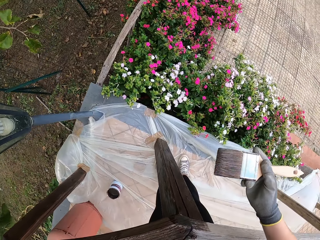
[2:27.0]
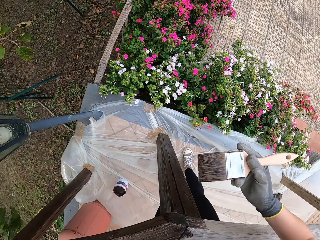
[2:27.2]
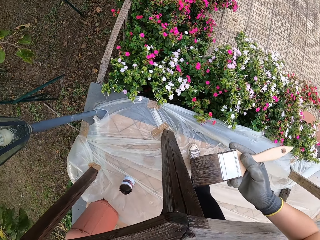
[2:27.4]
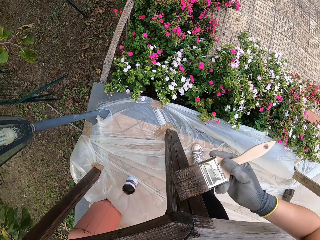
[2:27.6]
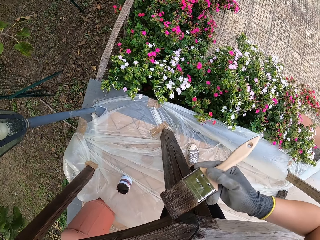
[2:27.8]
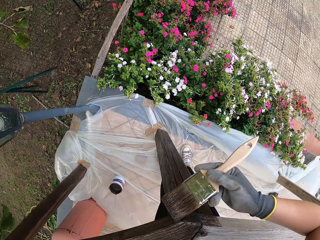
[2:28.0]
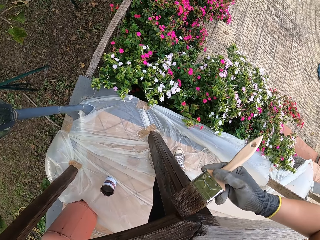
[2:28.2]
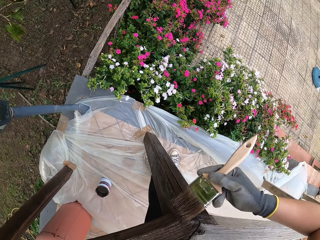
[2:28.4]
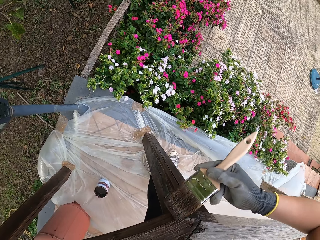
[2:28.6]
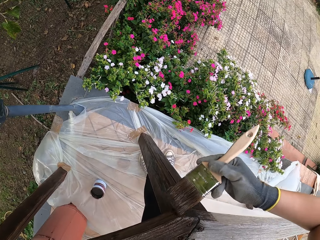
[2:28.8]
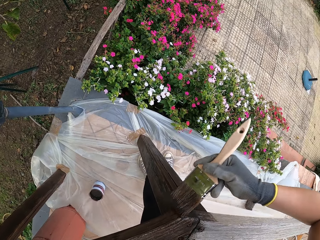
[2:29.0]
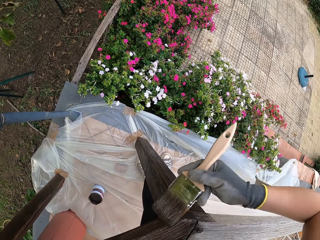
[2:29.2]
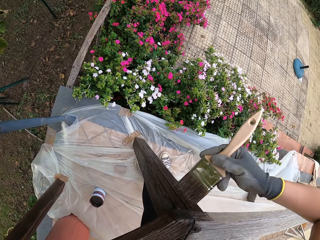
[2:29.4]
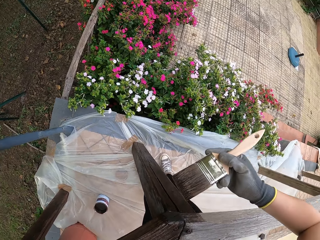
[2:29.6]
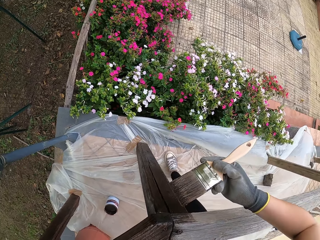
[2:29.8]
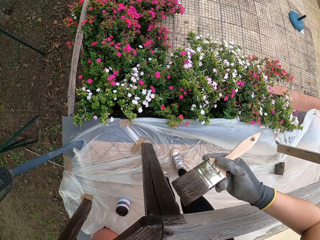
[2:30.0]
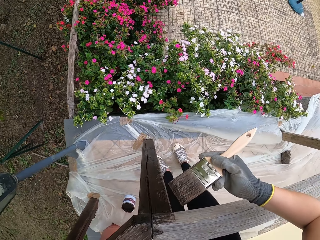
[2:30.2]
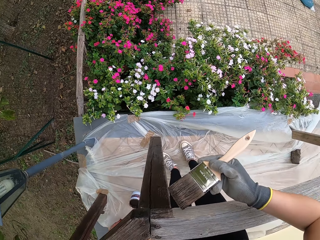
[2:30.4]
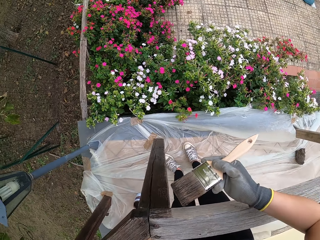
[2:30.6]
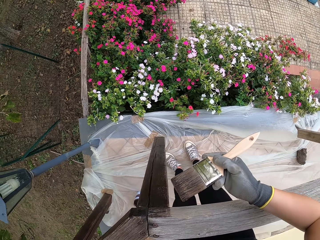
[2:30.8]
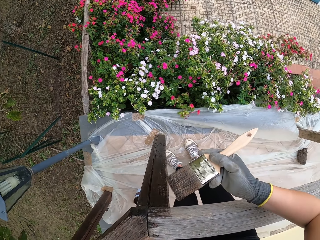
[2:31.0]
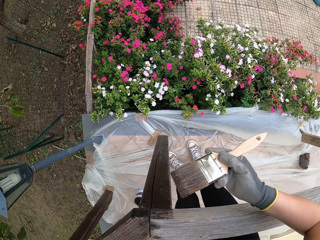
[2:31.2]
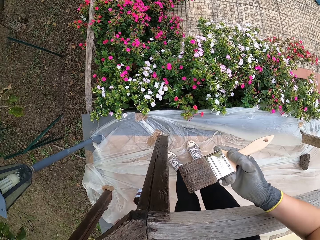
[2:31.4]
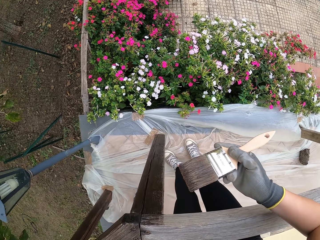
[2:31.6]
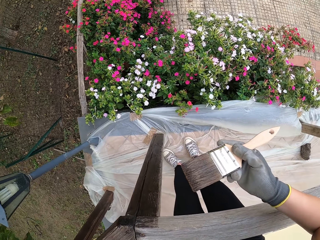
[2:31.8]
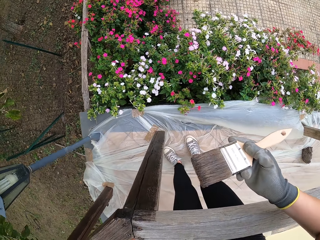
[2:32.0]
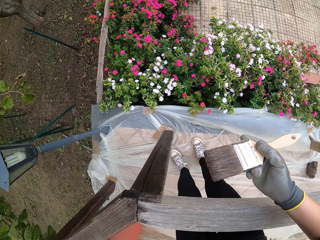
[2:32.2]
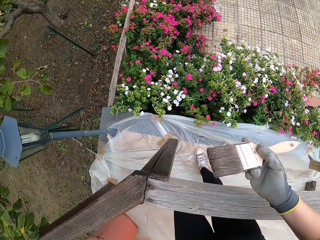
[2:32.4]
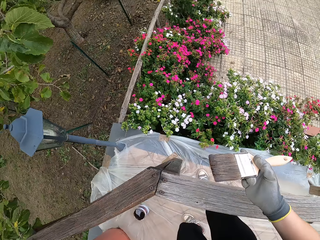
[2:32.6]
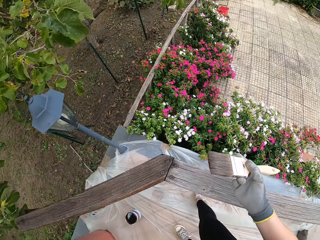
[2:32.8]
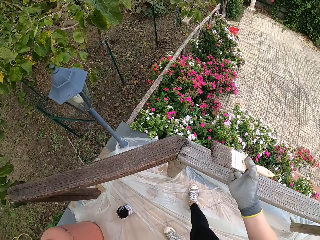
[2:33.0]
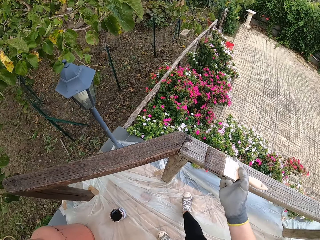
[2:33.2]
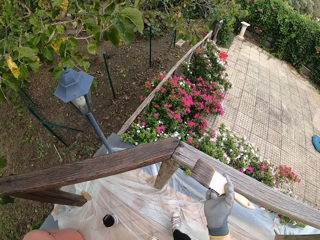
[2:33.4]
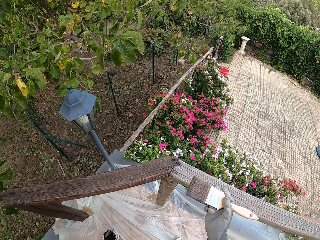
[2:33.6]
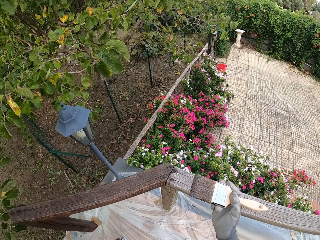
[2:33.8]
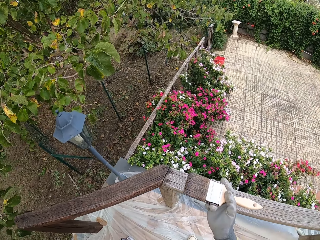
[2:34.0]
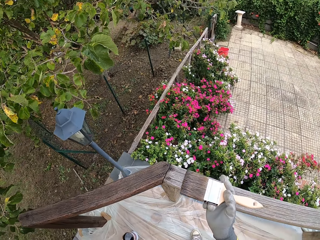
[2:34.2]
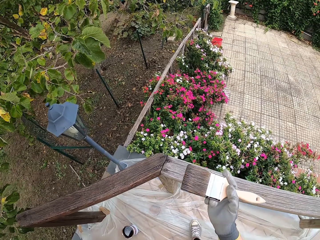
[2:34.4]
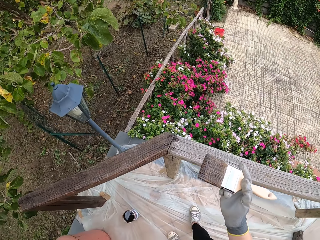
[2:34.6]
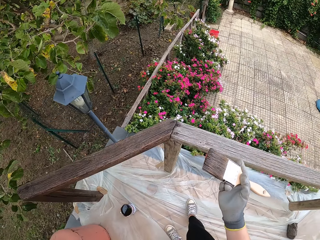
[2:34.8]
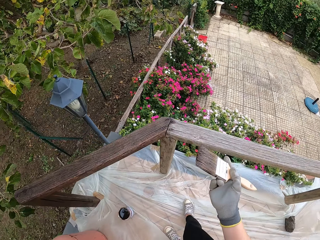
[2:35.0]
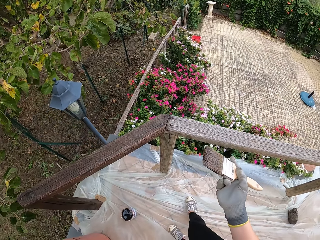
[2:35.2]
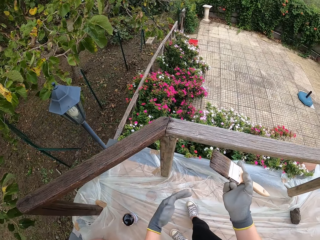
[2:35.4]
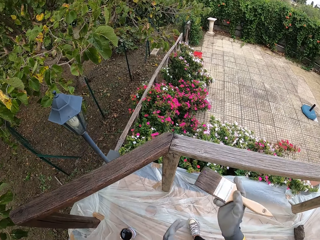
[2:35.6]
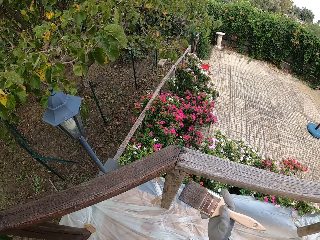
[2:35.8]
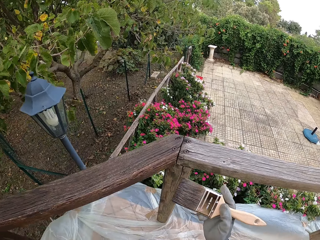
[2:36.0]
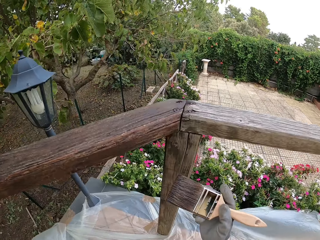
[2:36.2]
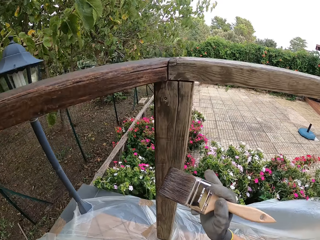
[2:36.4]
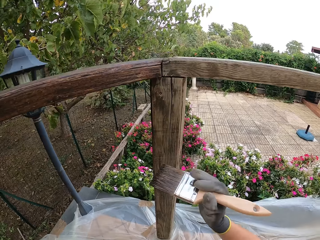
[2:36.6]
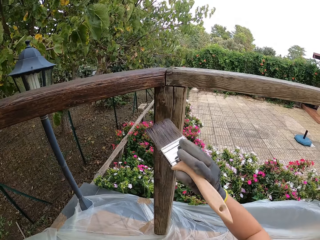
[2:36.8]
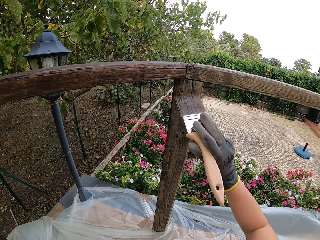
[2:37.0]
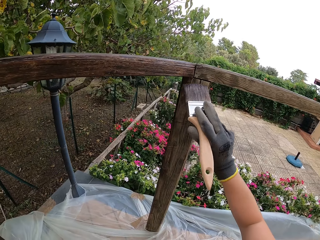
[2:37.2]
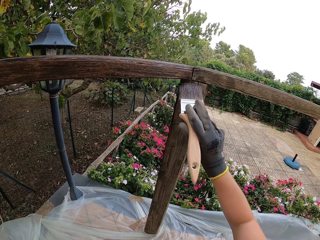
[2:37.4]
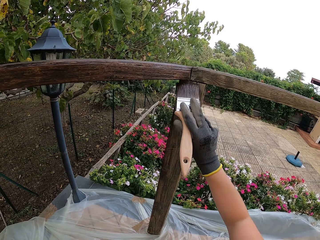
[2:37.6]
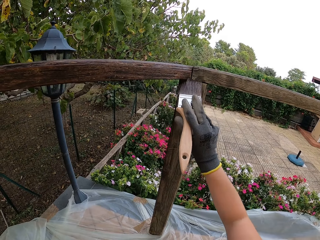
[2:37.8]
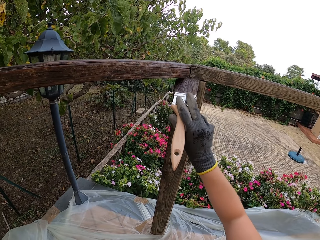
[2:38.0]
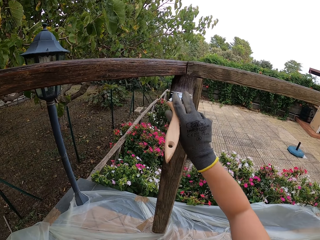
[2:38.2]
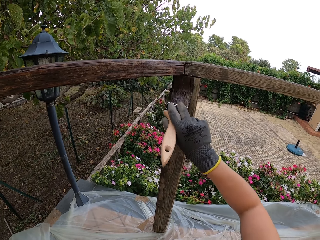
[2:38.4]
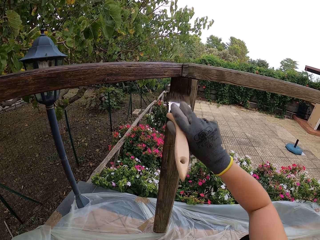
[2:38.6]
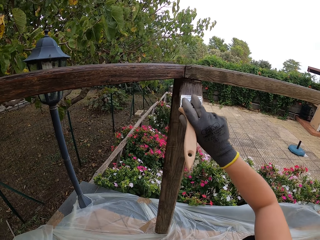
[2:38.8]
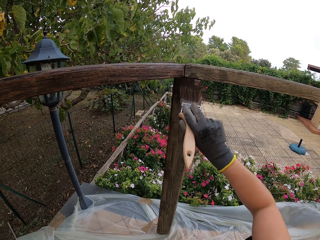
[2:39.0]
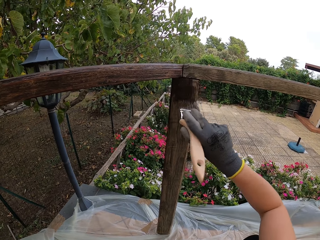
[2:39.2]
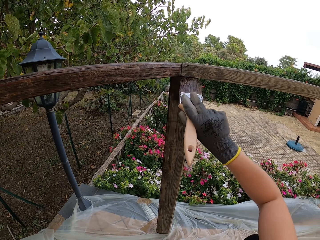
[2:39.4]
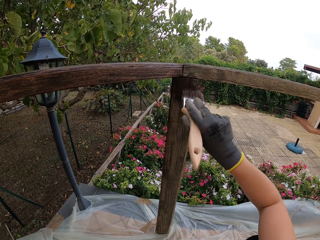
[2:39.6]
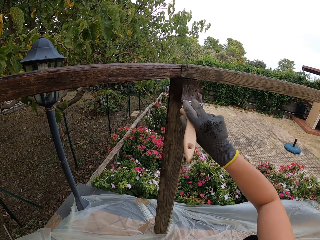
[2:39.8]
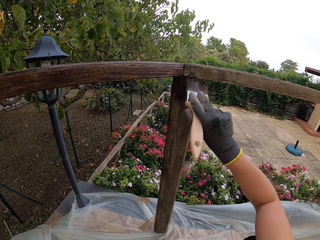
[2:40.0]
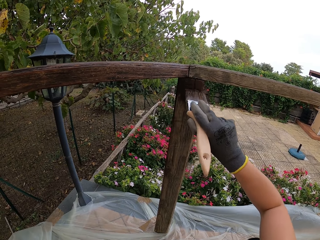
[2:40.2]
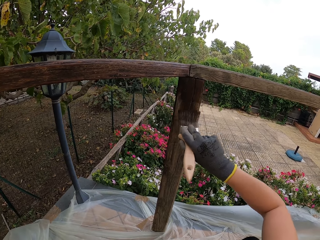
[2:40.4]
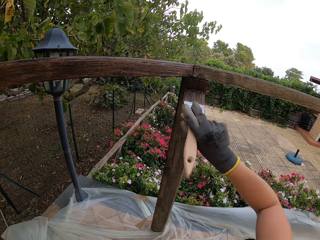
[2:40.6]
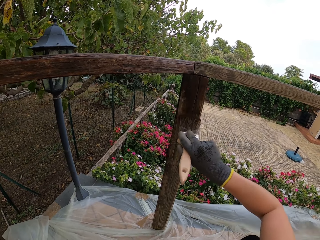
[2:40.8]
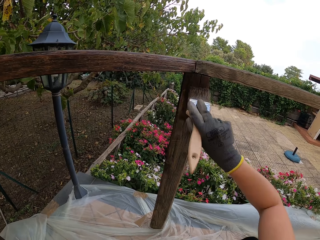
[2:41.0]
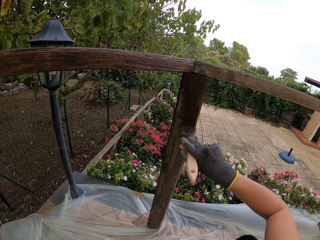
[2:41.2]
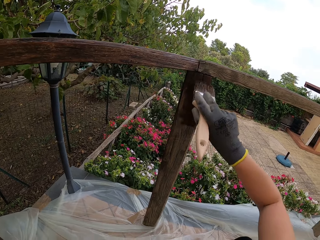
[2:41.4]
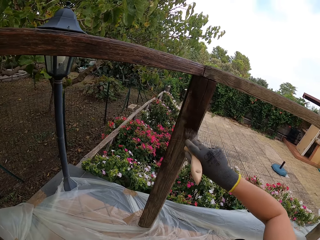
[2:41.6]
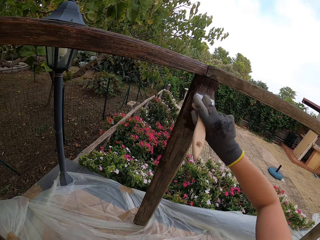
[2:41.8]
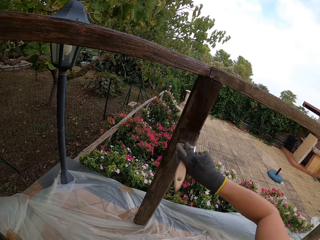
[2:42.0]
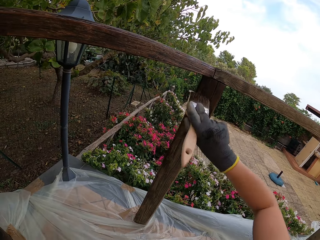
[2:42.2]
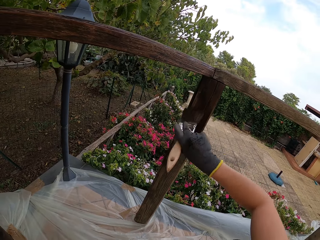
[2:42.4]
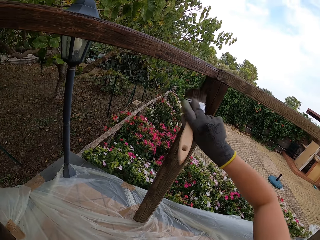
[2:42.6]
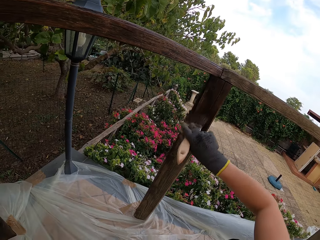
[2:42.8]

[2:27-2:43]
The camera wearer applies paint to the edge of the wood rail with a paint brush. He moves his leg. He applies paint to the edge of the wood rail with the paint brush again.

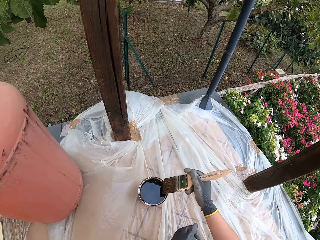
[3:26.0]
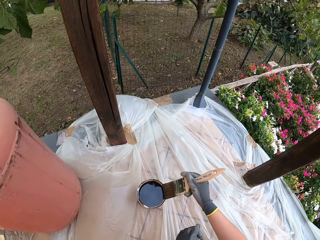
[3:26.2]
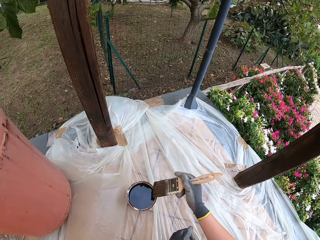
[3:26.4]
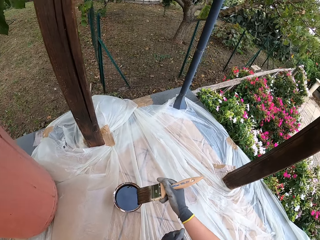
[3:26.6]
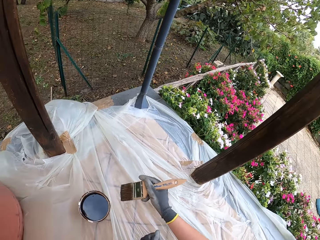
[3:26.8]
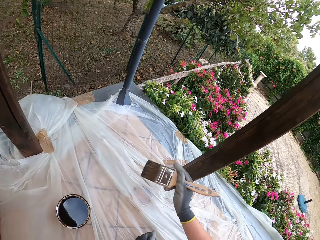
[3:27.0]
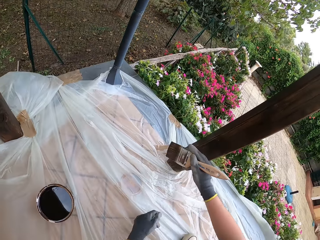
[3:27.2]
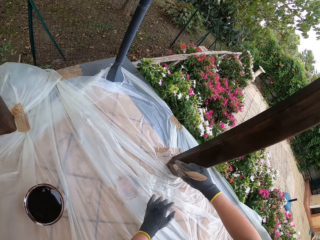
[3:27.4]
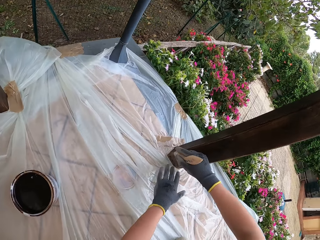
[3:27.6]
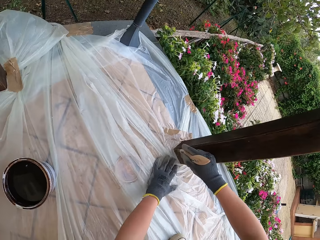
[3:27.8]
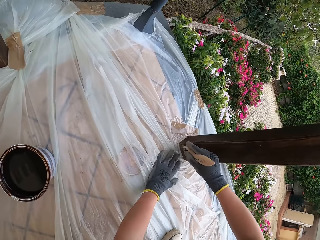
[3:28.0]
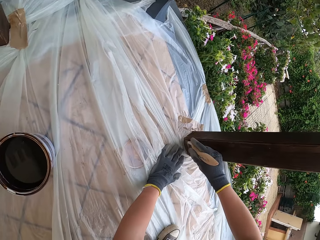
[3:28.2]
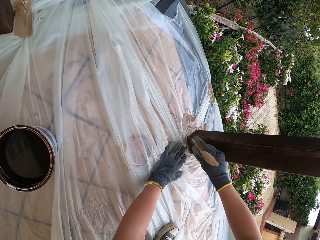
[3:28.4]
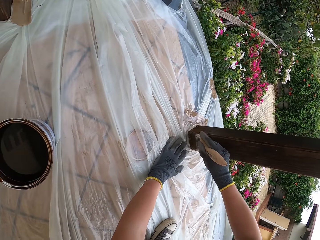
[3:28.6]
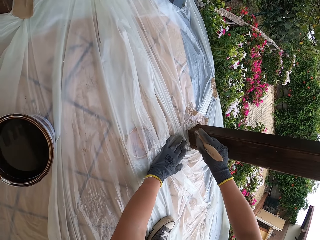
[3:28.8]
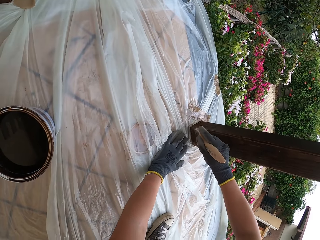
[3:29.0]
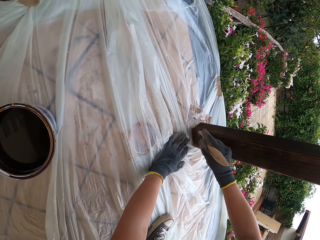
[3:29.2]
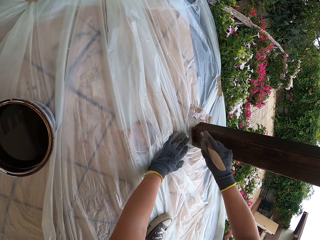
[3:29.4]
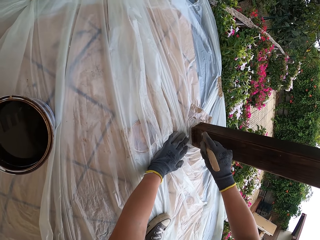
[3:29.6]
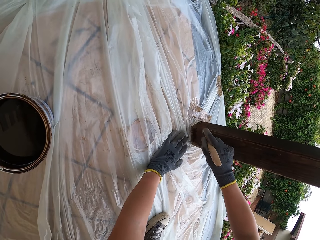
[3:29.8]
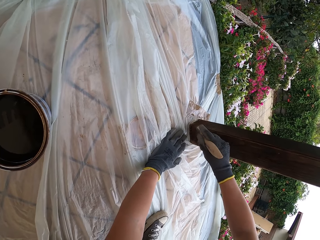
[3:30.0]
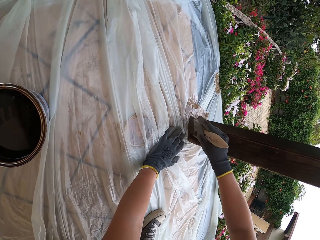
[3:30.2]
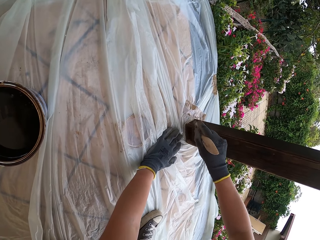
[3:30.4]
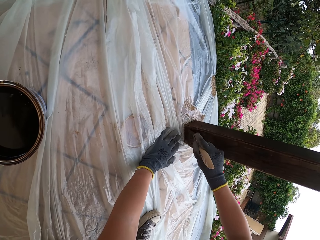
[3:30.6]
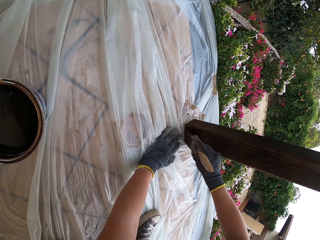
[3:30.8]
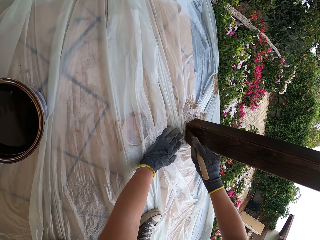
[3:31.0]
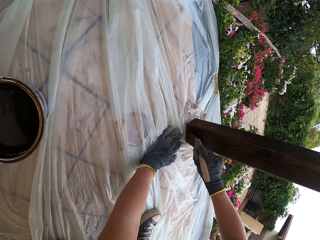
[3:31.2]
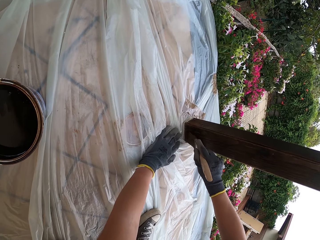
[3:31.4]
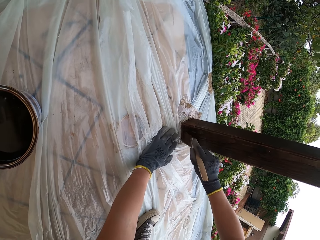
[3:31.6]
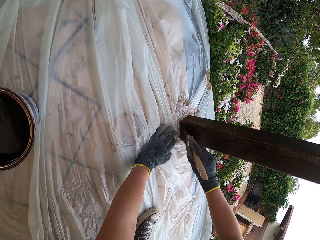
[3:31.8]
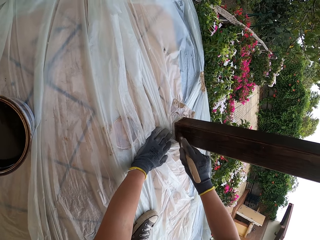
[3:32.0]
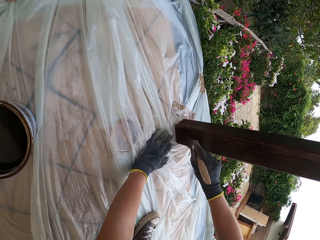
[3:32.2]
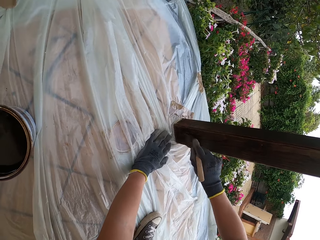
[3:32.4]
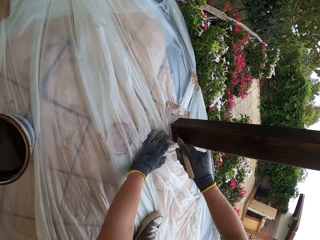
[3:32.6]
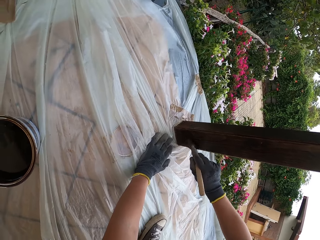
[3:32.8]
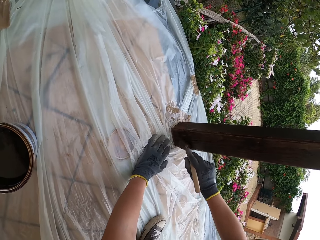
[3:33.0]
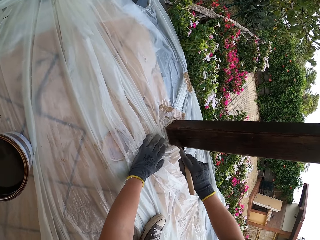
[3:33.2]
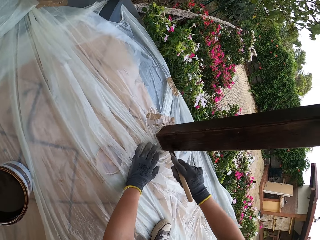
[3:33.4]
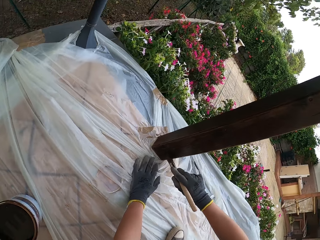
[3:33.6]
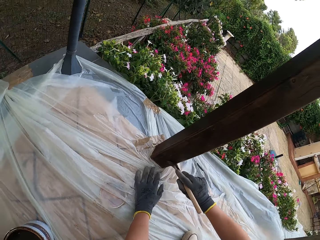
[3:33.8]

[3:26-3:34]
The camera wearer wipes the paint brush on the paint can. He lifts the paint brush. He applies paint to the edge of the wood rail with the paint brush. He places his gloved left hand on the ground.
